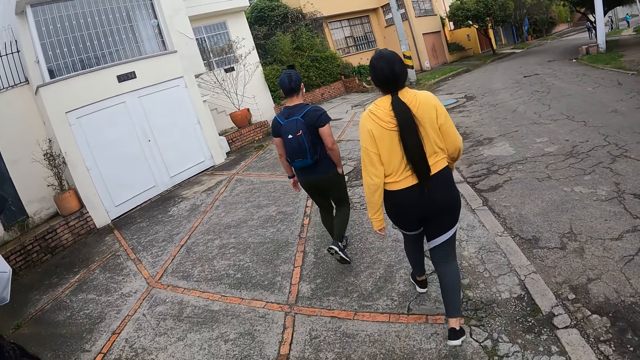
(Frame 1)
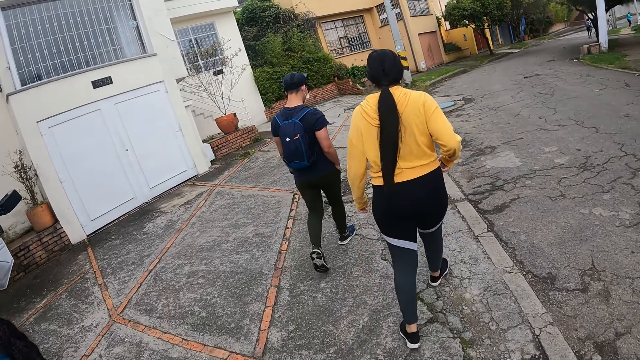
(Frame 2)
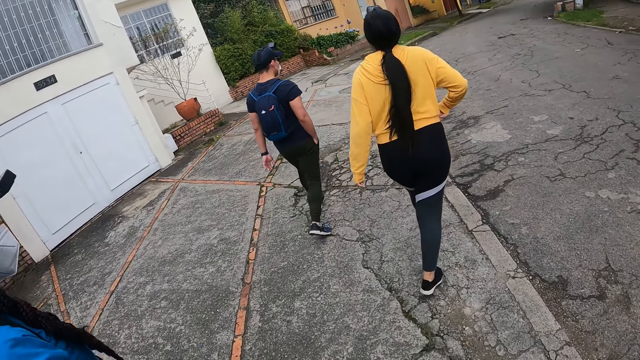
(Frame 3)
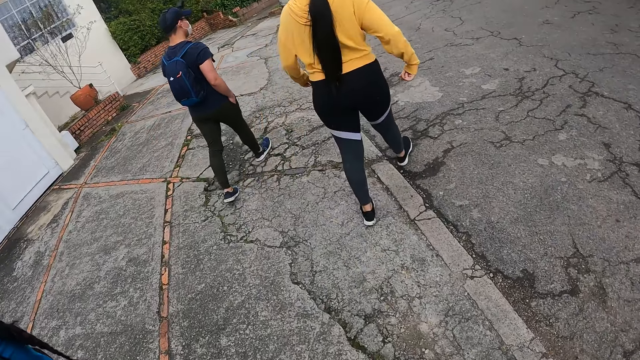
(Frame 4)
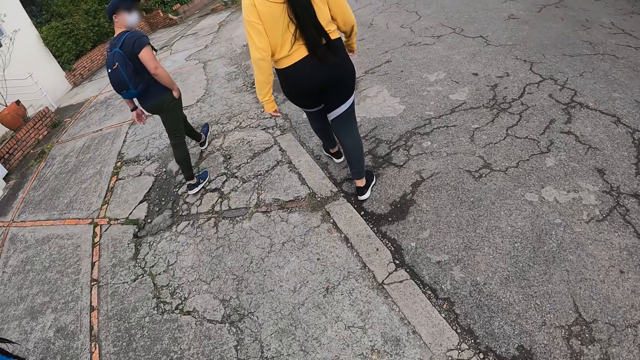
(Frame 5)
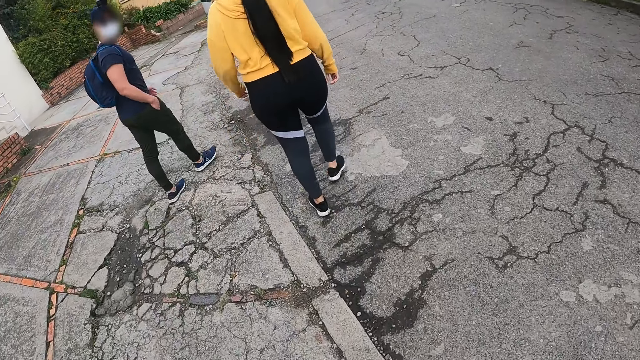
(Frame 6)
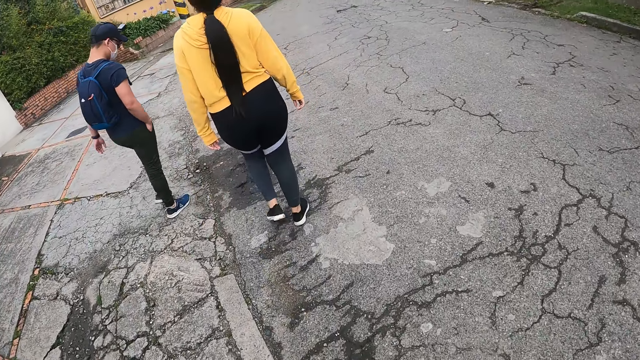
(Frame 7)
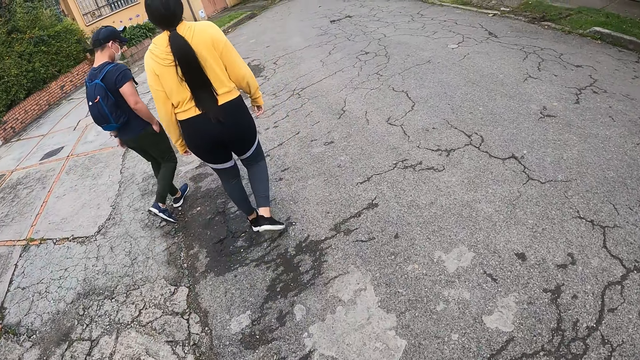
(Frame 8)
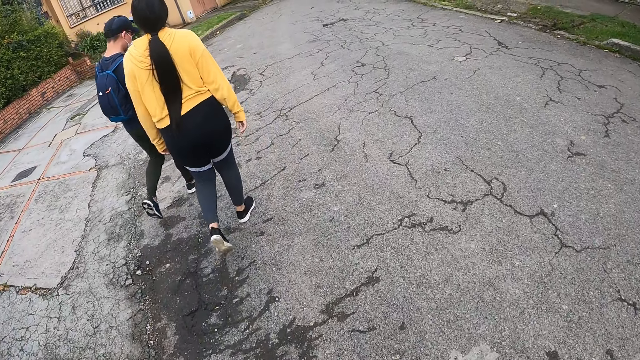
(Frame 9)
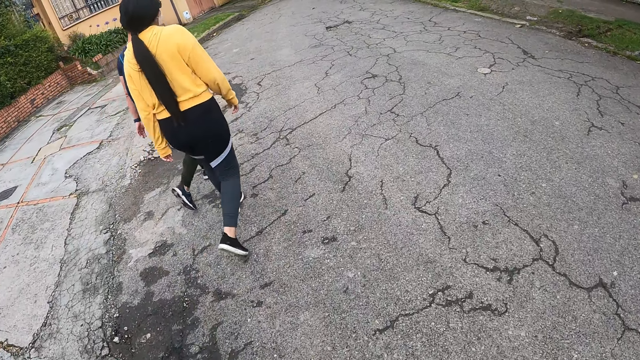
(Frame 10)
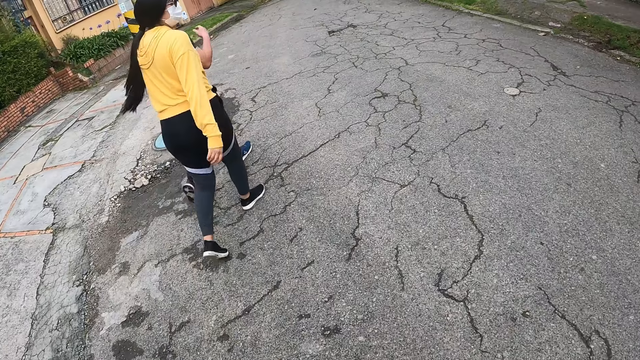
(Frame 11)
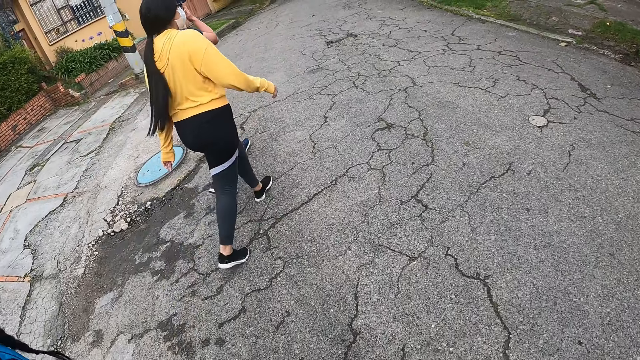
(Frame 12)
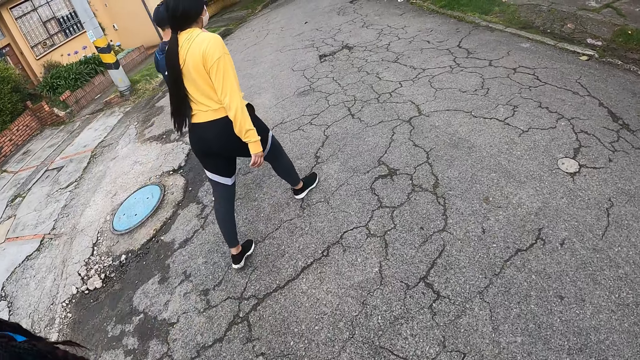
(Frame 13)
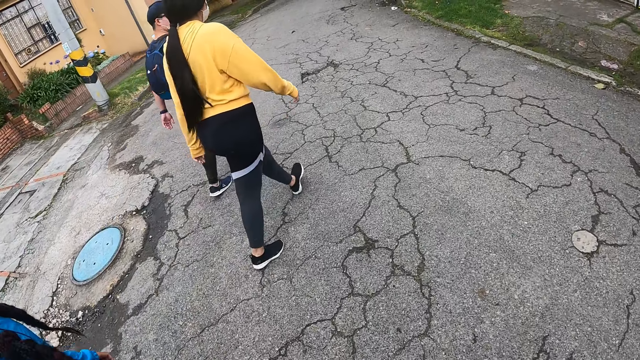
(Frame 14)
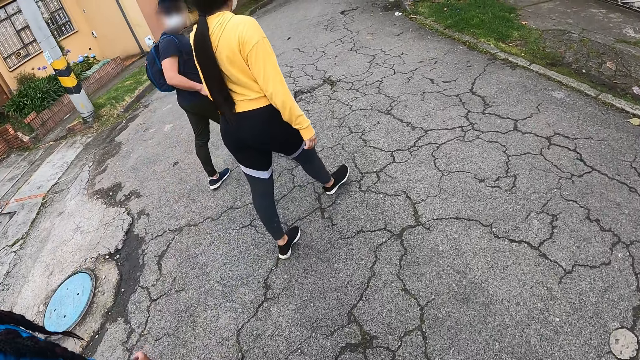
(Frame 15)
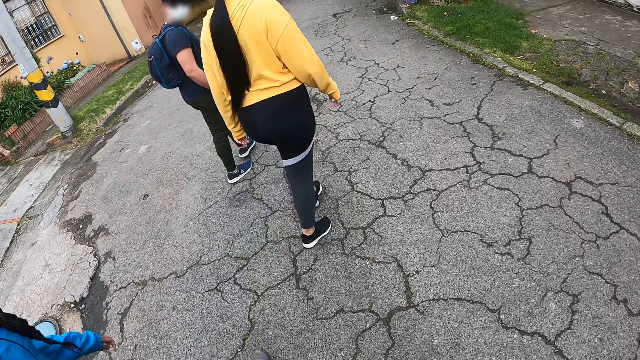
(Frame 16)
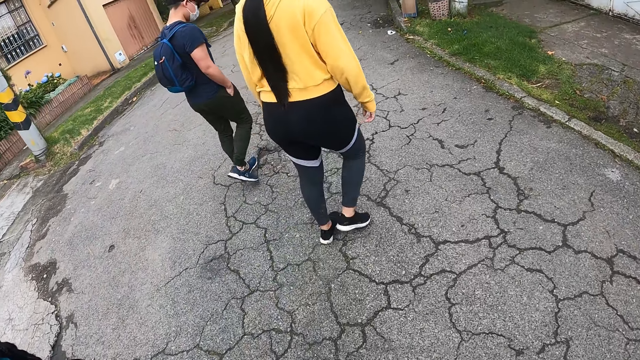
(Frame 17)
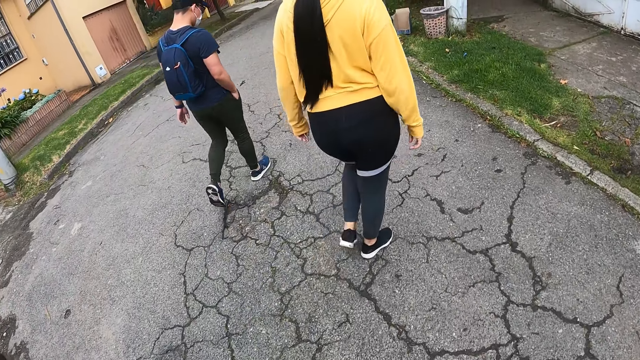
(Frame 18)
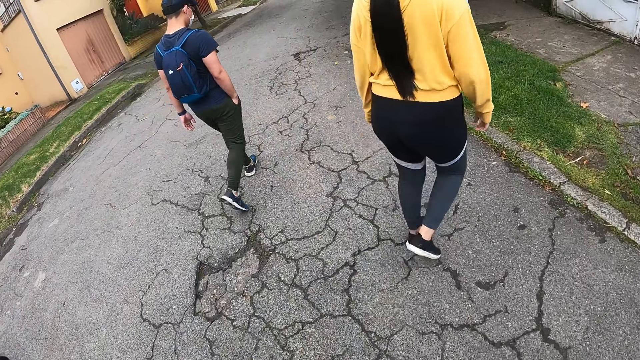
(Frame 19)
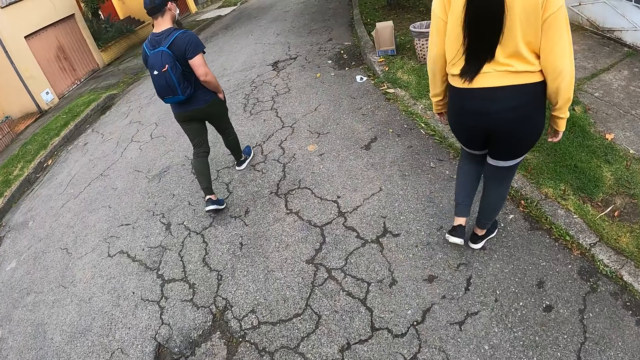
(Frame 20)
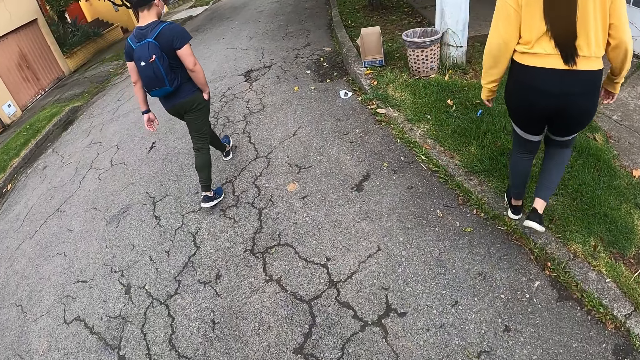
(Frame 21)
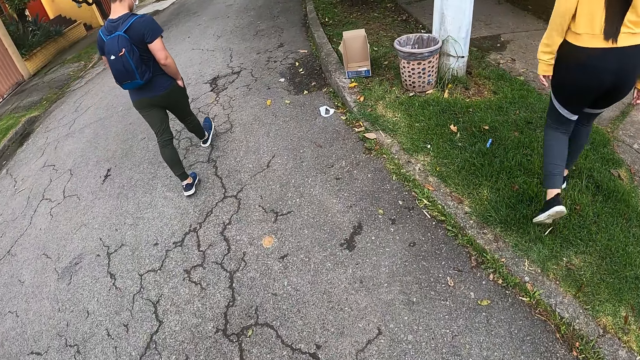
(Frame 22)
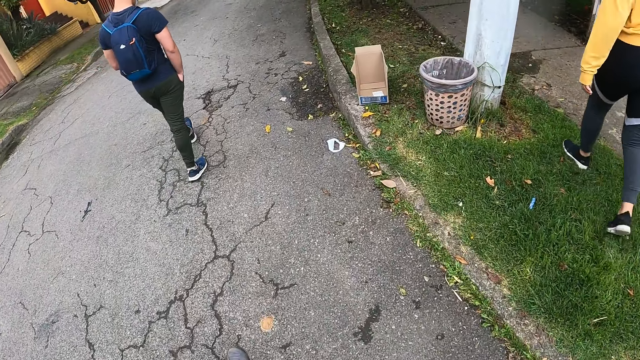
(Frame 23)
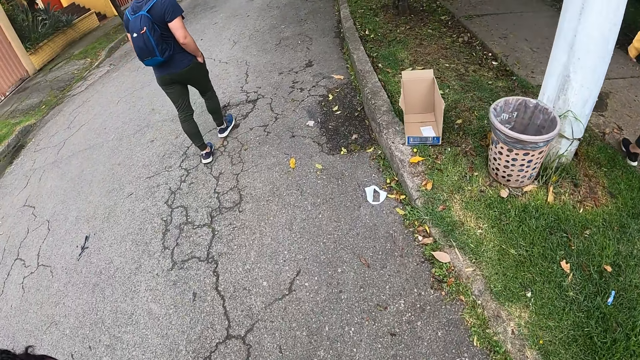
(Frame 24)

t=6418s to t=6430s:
A woman walks on the road. A man walks on the road. The camera wearer walks on the road.

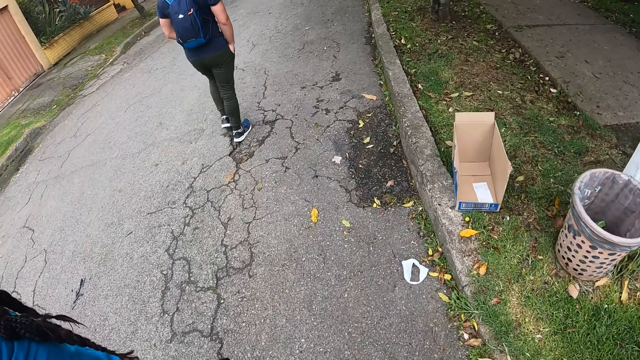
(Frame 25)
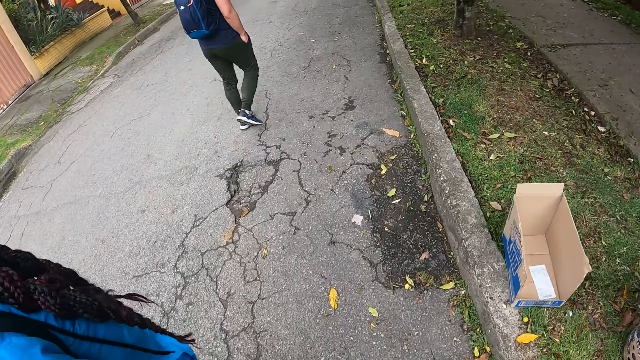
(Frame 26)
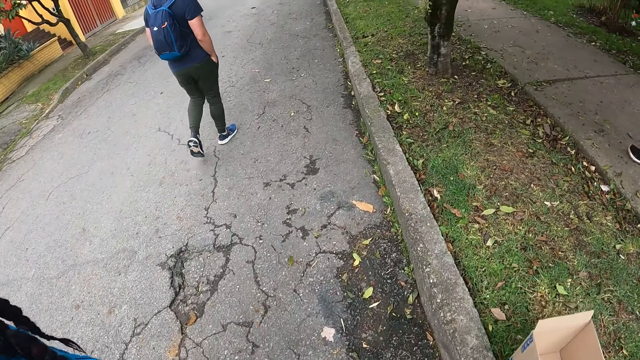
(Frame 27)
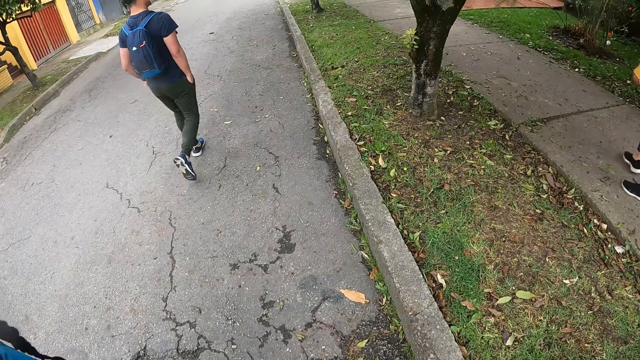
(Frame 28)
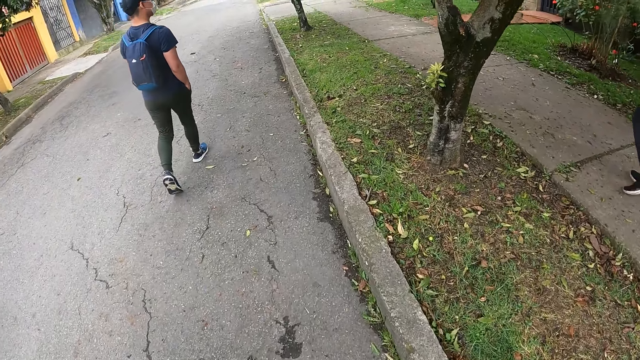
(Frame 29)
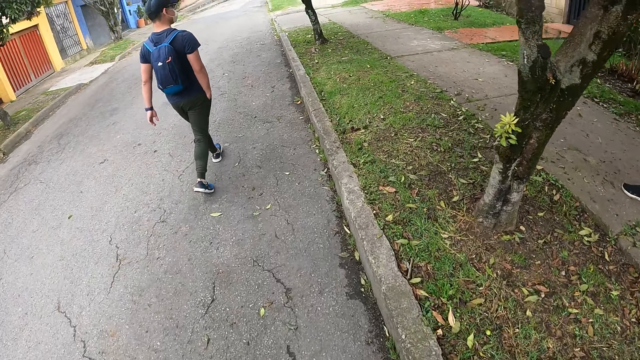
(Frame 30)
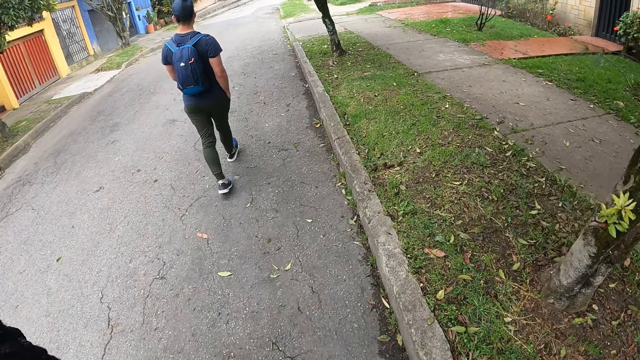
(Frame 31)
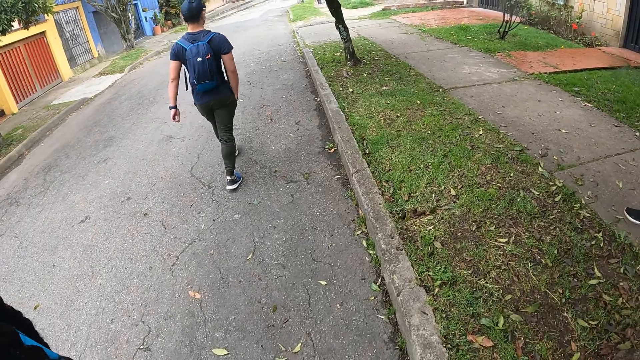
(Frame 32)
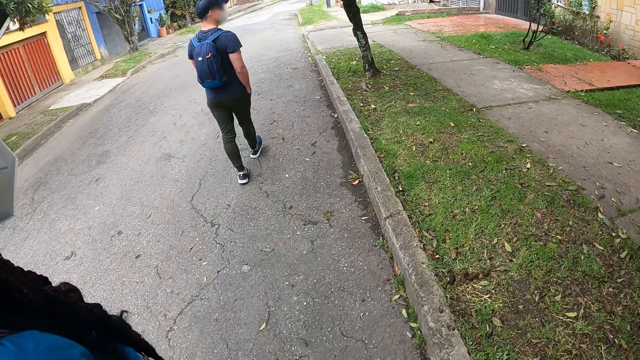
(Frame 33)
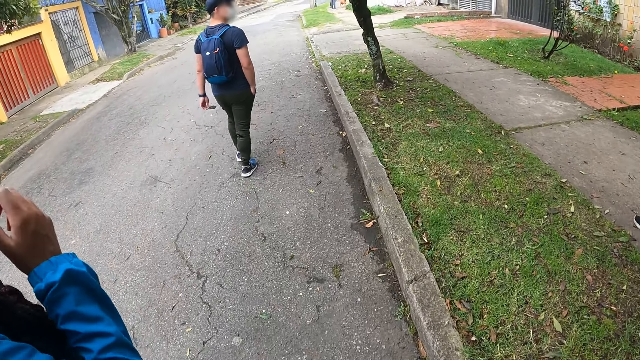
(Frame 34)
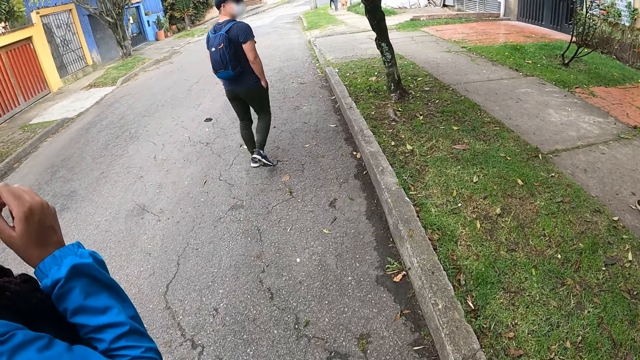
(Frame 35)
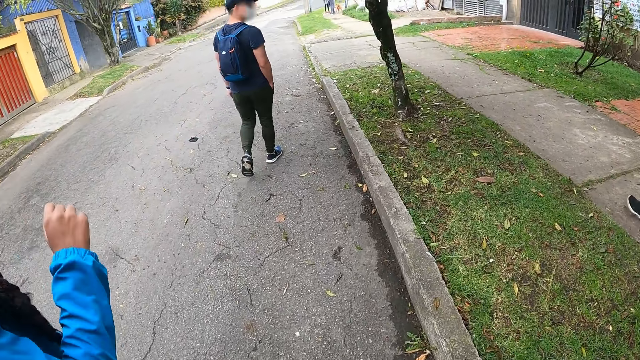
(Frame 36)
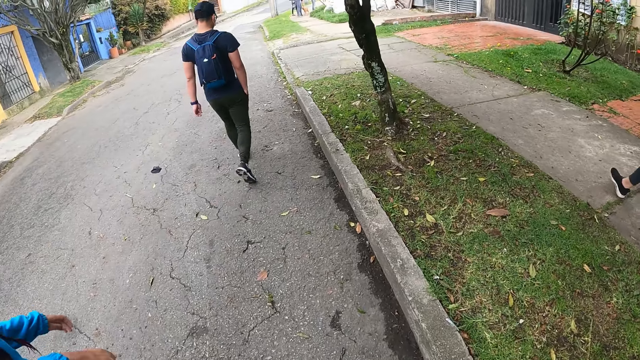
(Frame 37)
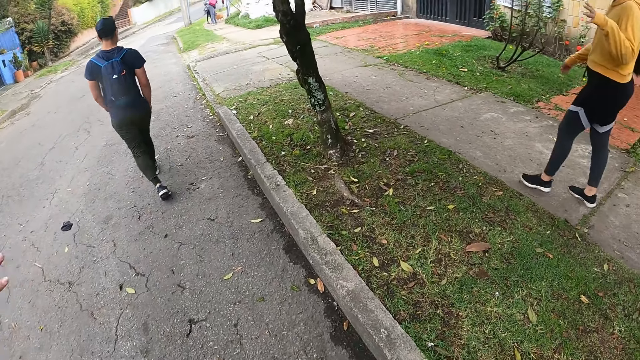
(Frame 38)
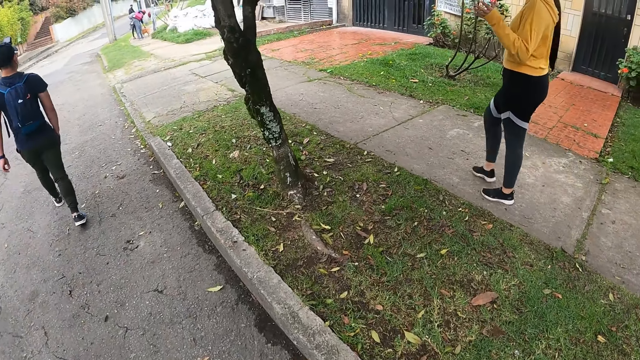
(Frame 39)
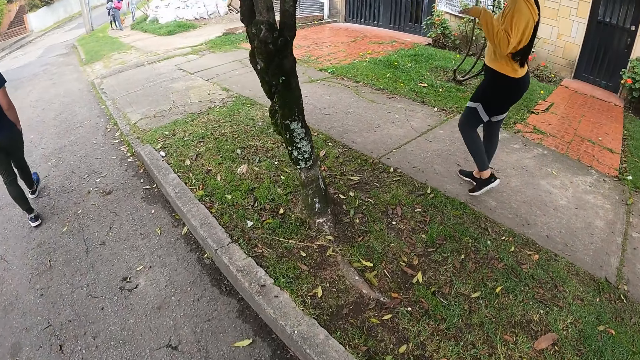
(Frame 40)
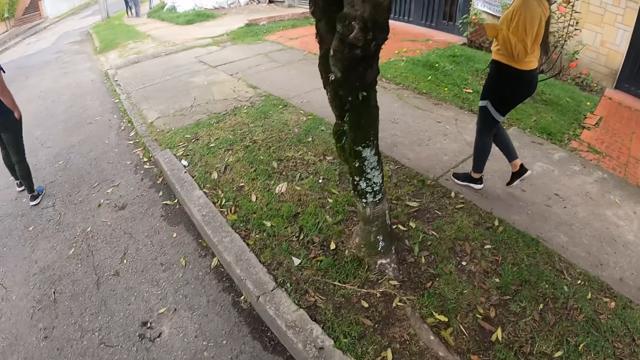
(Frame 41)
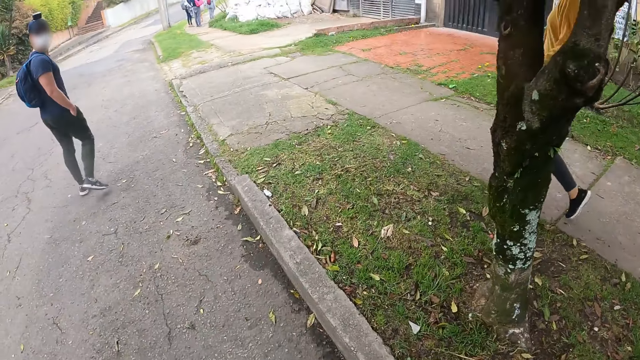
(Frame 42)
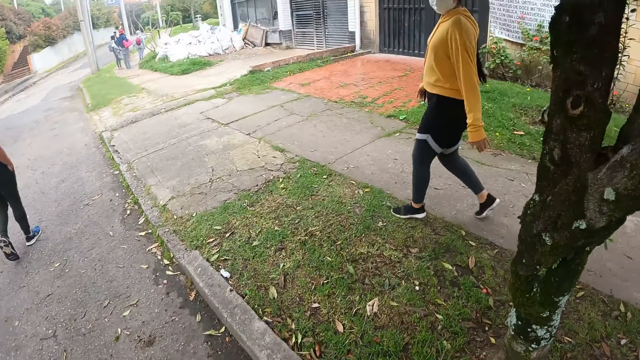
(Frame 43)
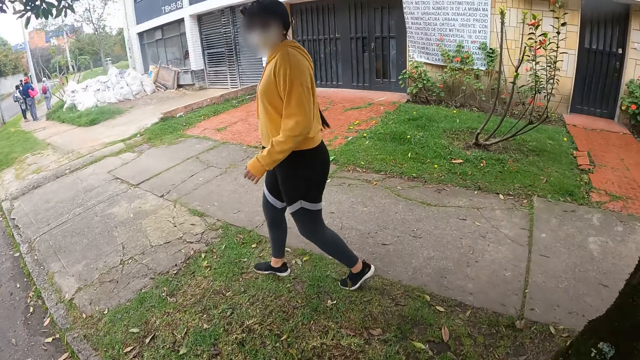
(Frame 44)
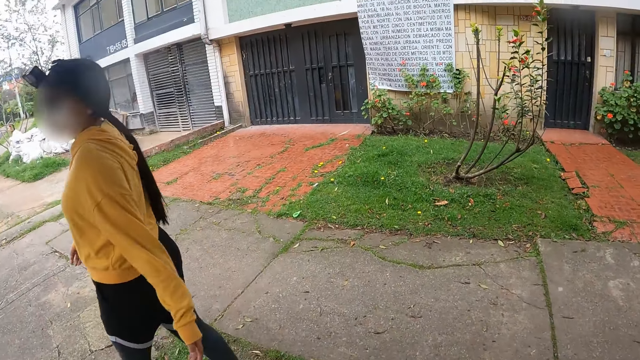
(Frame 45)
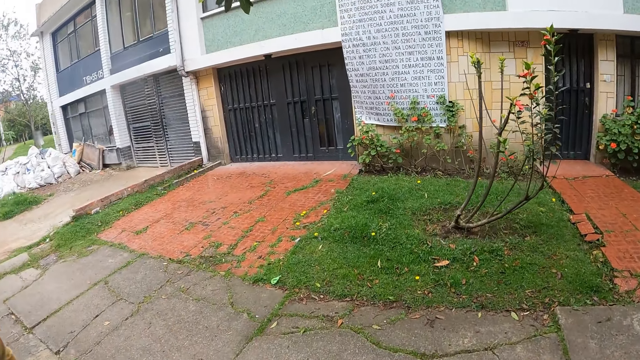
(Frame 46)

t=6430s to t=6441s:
The woman touches her face mask with her right hand.
